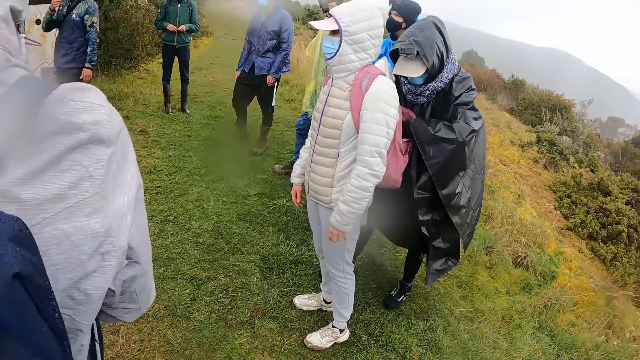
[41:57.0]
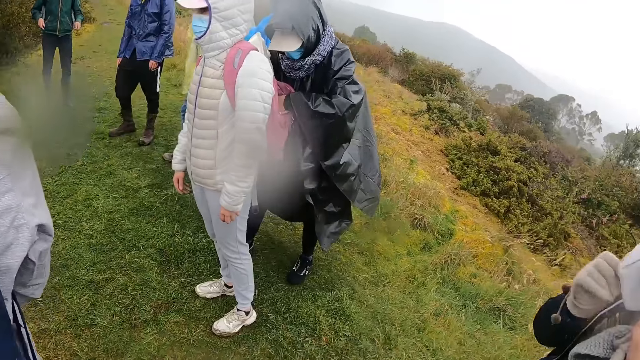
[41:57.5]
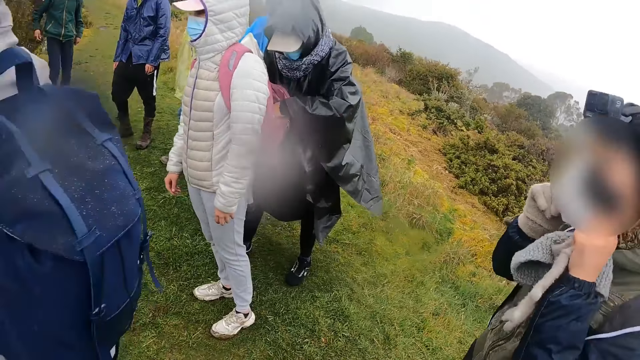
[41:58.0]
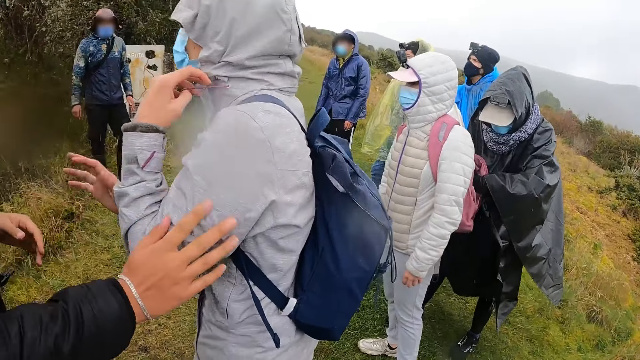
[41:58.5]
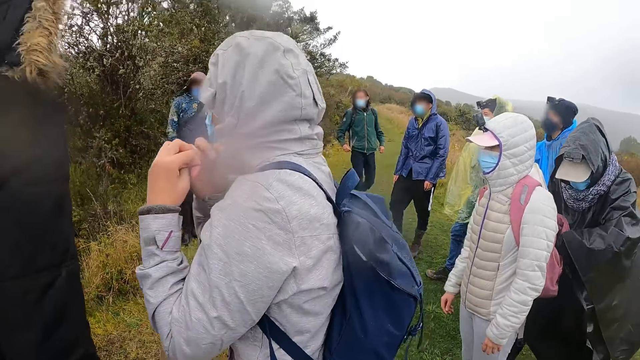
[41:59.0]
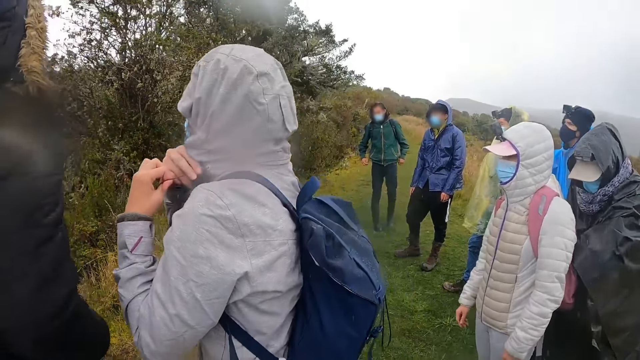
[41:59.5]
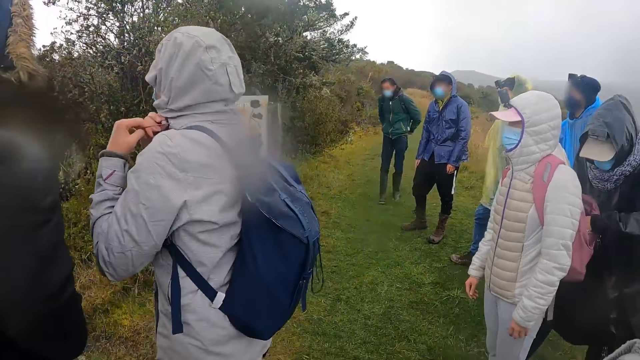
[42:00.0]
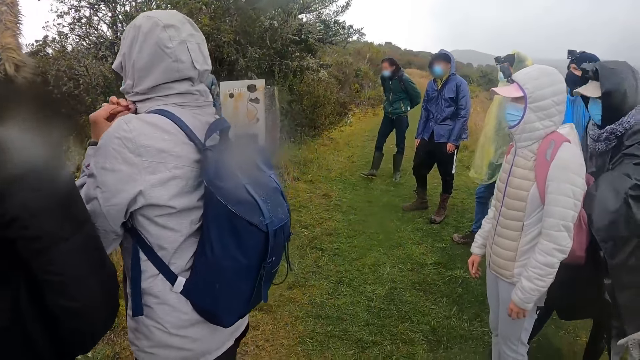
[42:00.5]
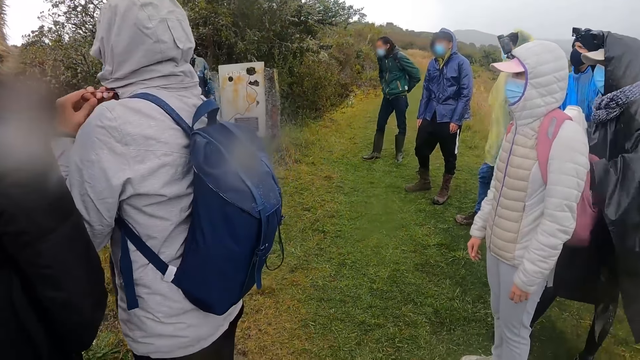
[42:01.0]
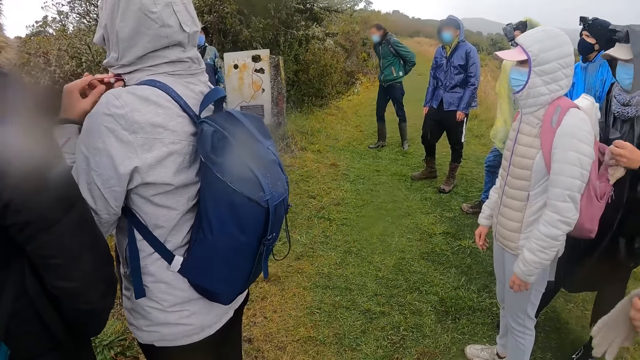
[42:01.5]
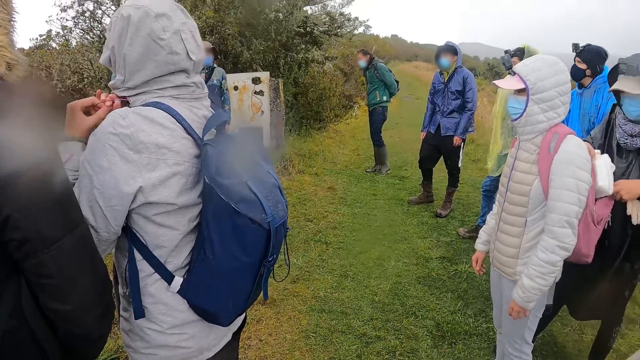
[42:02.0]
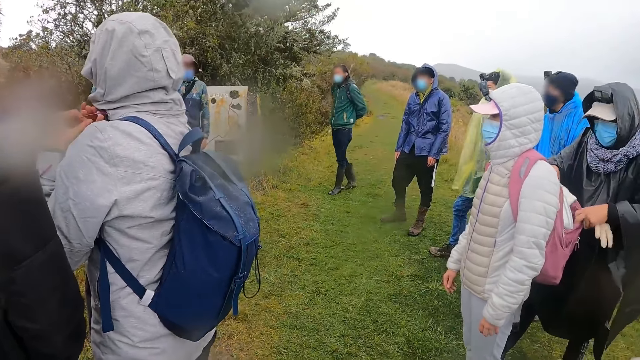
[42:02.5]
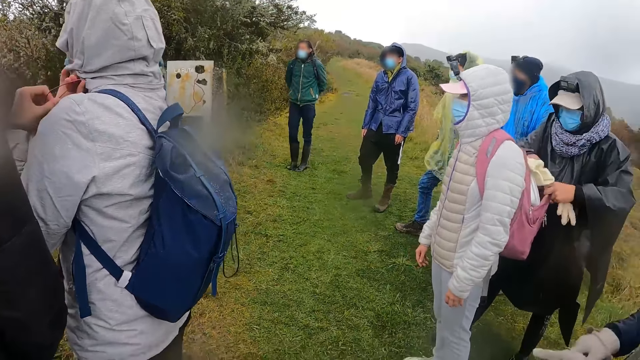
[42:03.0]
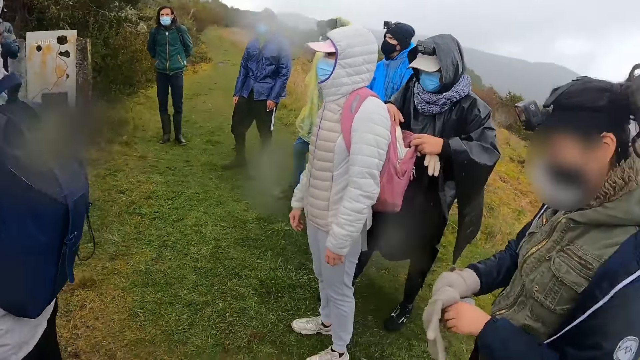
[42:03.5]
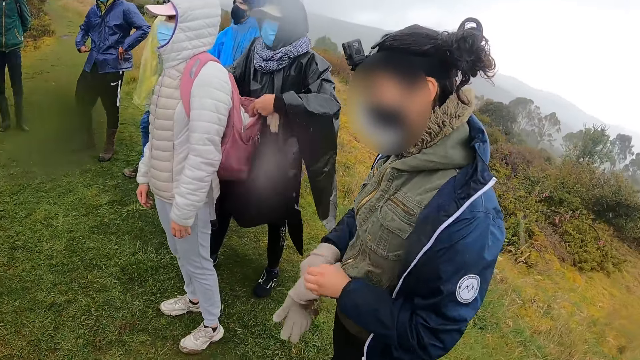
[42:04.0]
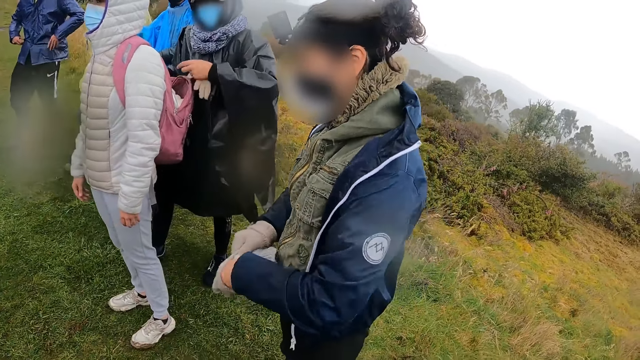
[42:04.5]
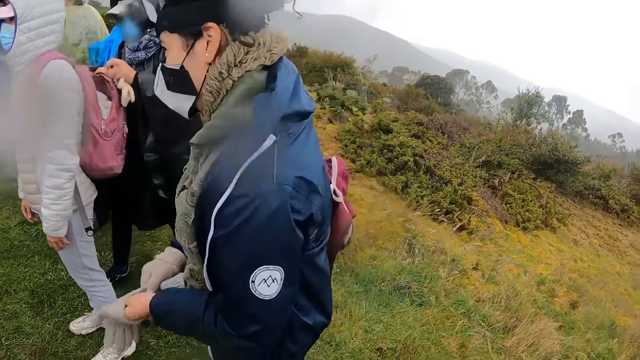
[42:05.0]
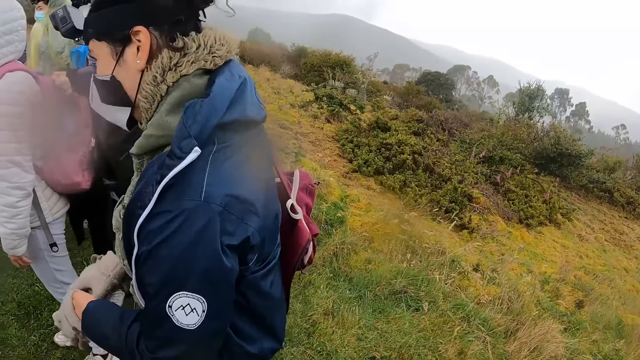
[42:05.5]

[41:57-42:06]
The woman interacts with a man. Another woman wears a glove on her left hand with her right hand.

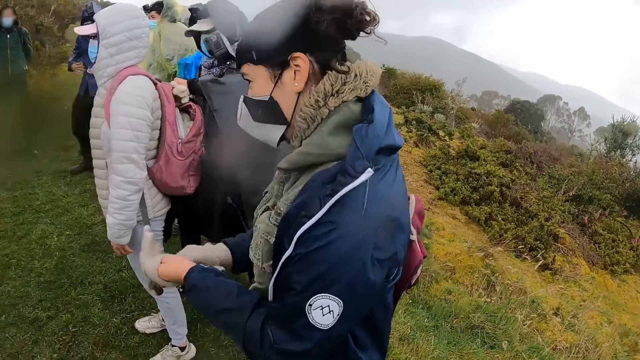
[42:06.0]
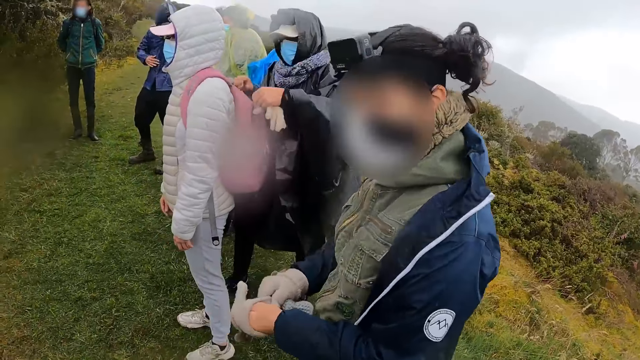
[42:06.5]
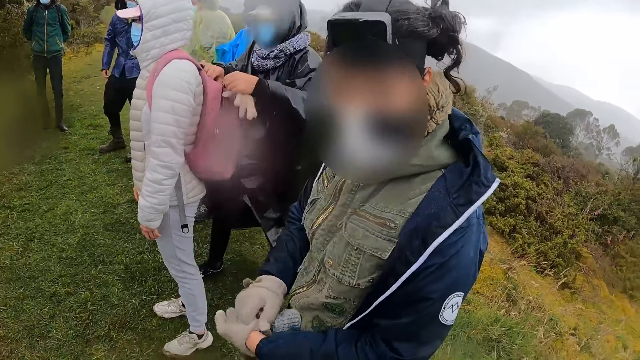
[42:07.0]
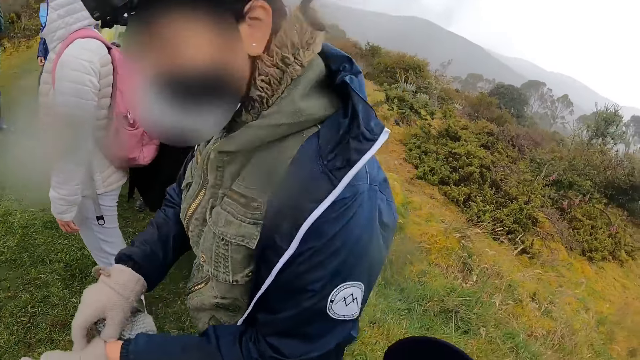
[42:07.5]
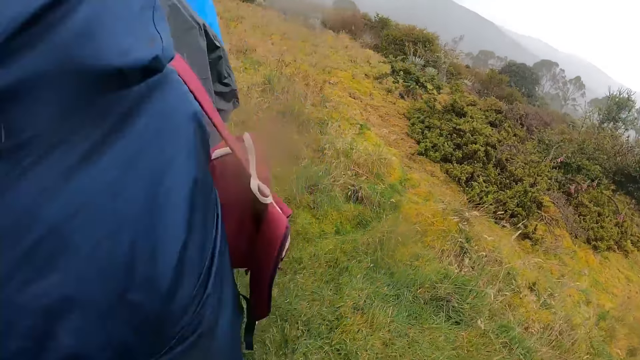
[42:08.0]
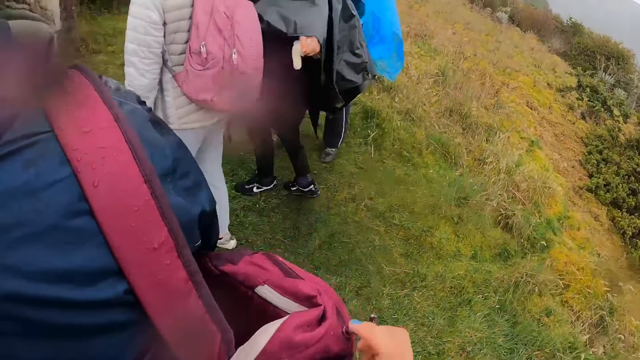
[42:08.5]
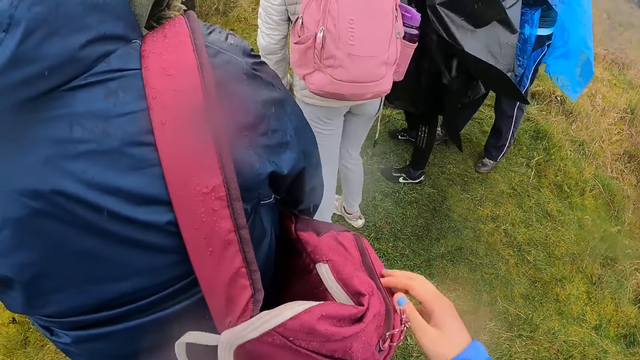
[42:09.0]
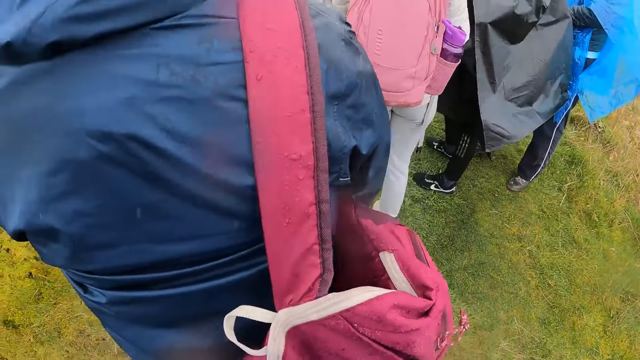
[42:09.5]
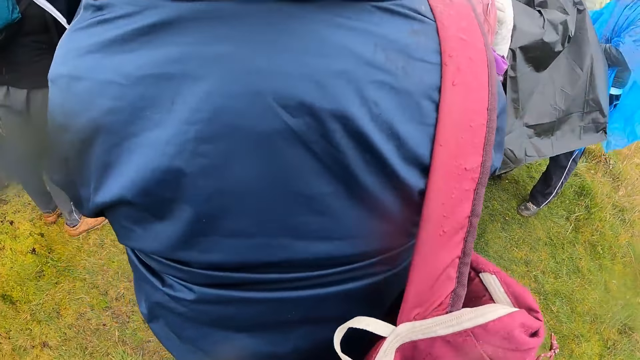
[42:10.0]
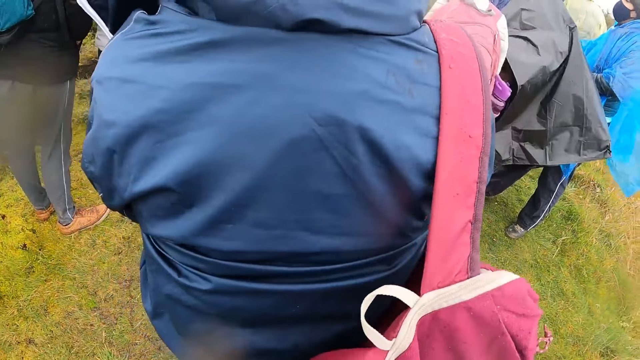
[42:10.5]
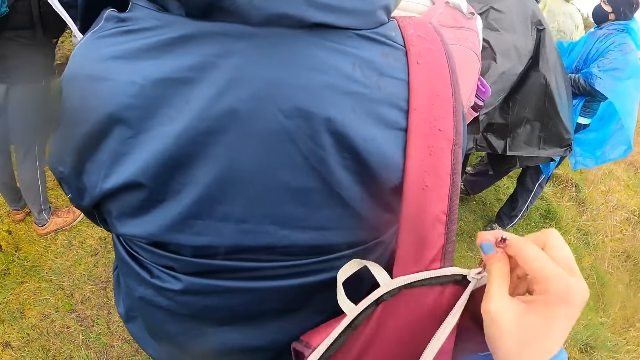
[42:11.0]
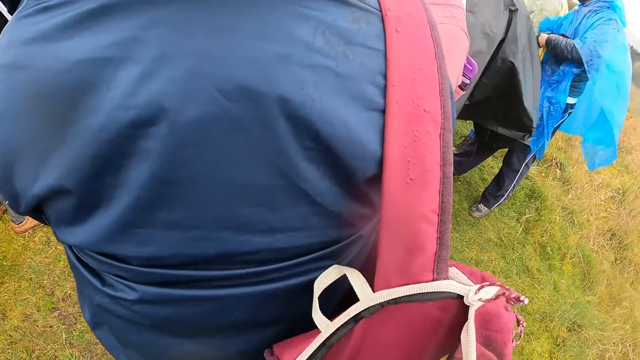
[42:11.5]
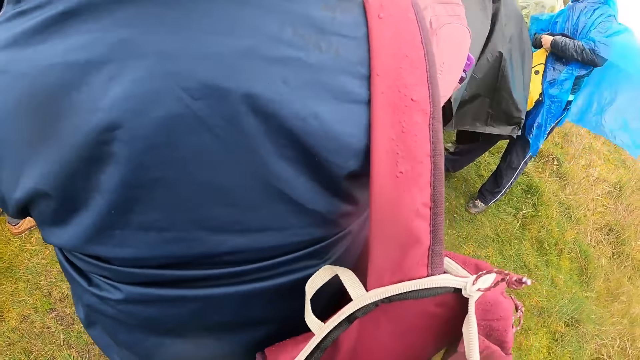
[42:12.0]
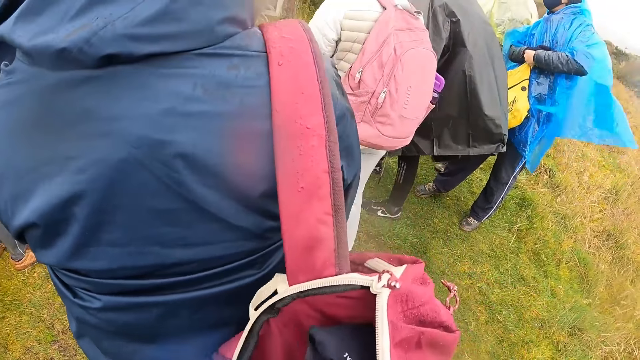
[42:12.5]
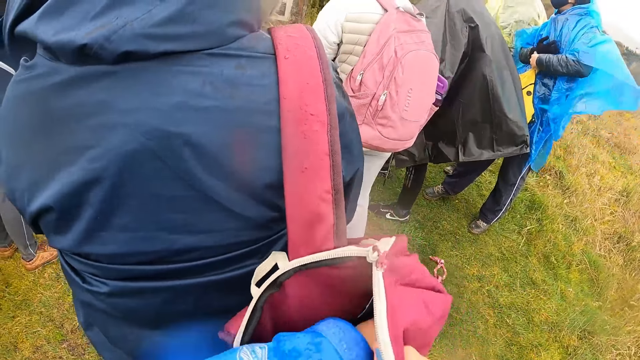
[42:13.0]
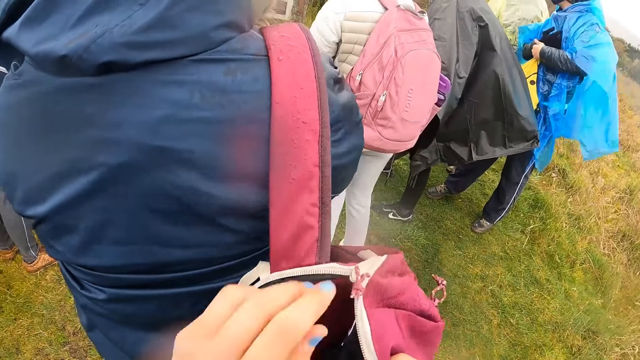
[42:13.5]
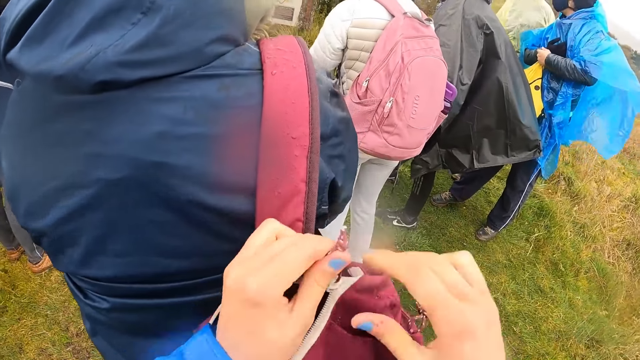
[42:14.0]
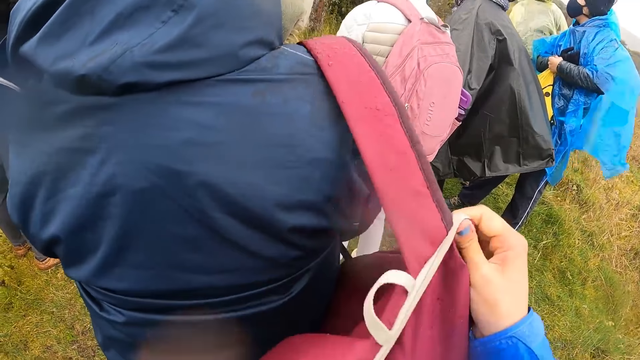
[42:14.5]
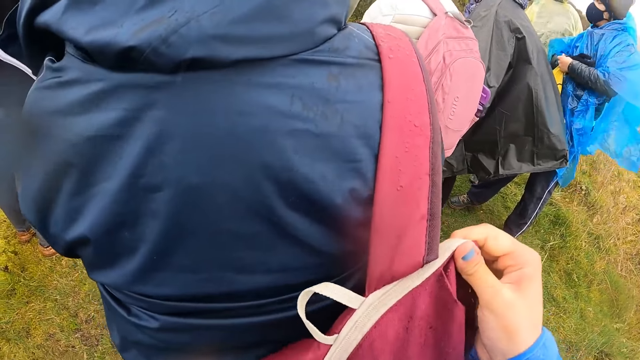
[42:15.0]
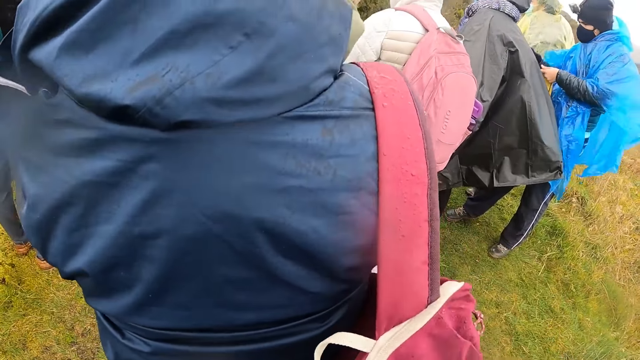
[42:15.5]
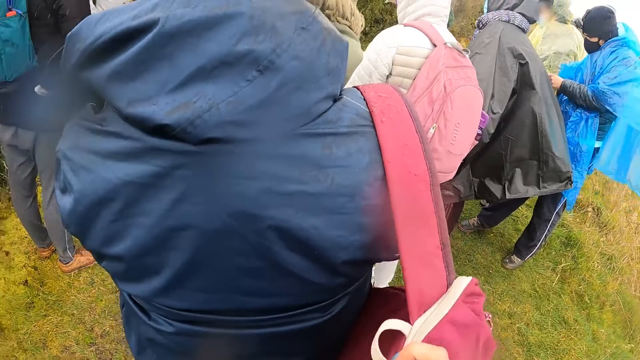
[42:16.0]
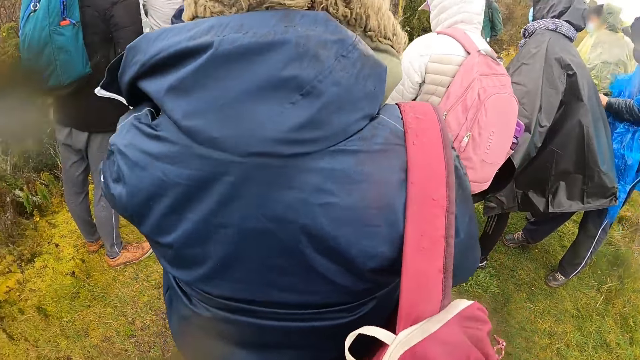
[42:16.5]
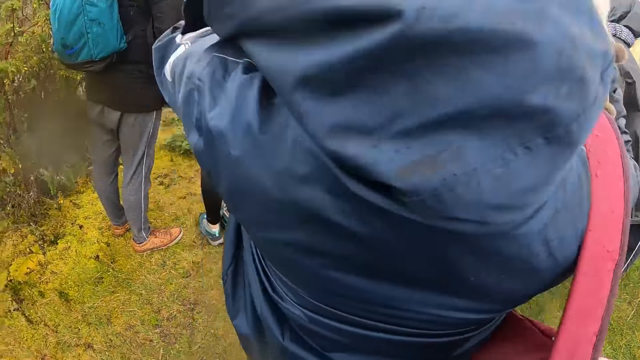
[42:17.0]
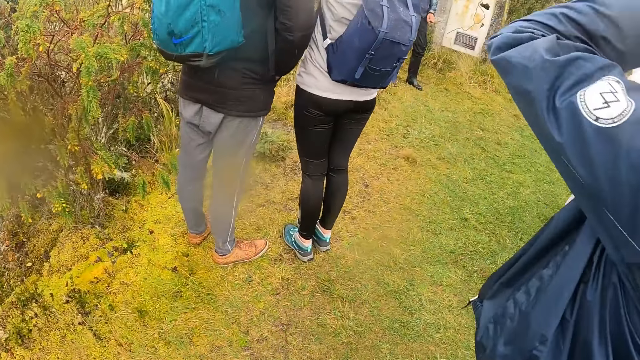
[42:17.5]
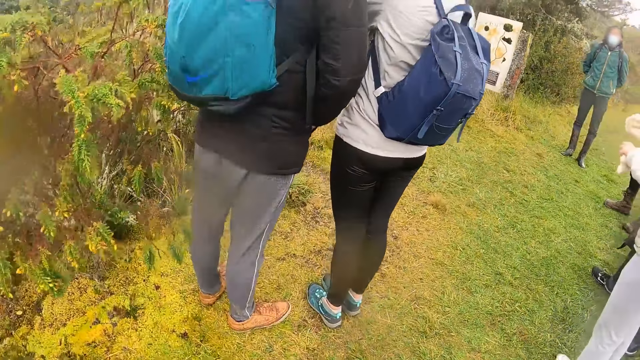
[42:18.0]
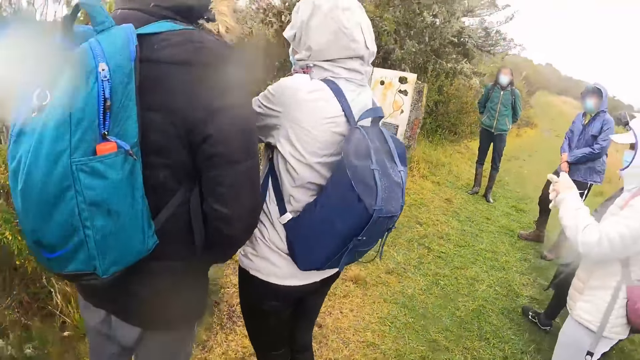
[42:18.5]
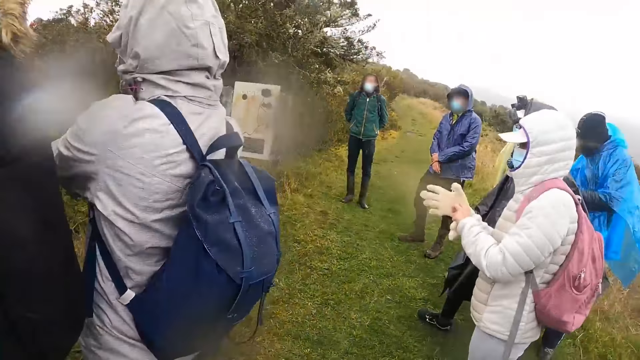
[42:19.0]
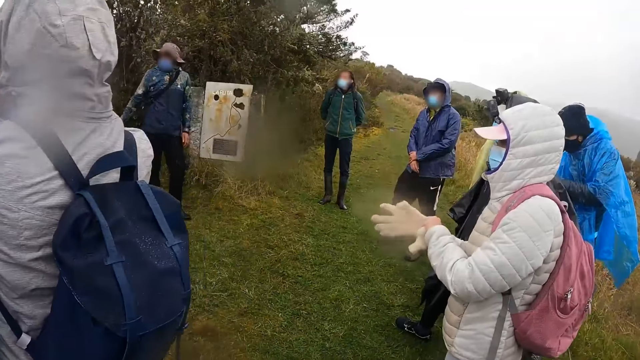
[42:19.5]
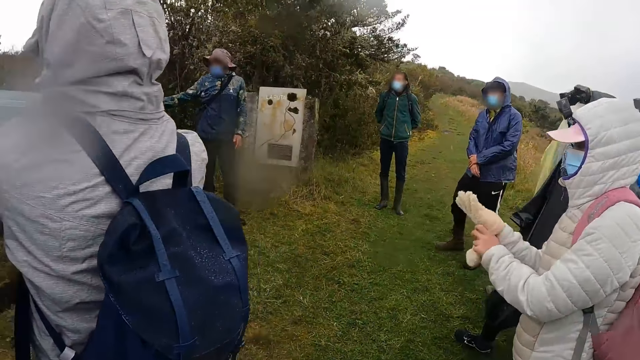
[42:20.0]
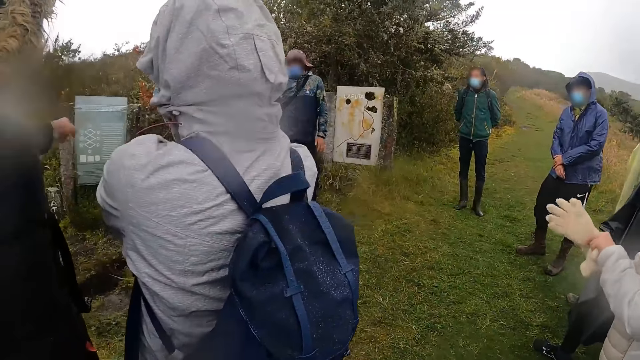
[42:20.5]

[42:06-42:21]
The woman interacts with the camera wearer. The camera wearer places her right hand on a bag on the woman's back. She unzips the bag on the woman's back with her right hand. She puts a purse in the bag on the woman's back with her left hand. She searches inside the bag. She zips the bag on the woman's back with her left hand. She places her right hand on the bag on the woman's back. She walks in the field.
